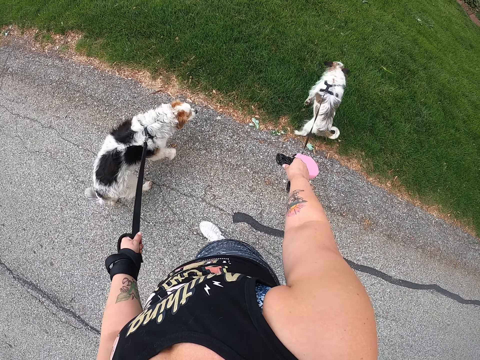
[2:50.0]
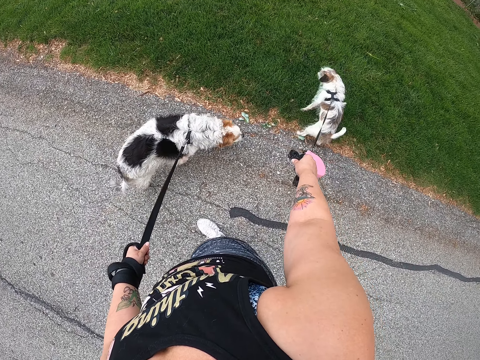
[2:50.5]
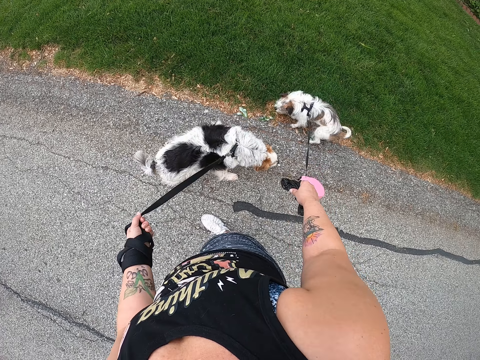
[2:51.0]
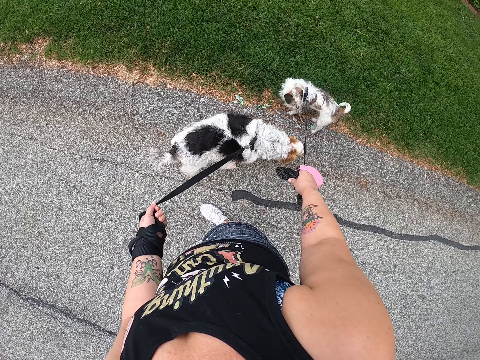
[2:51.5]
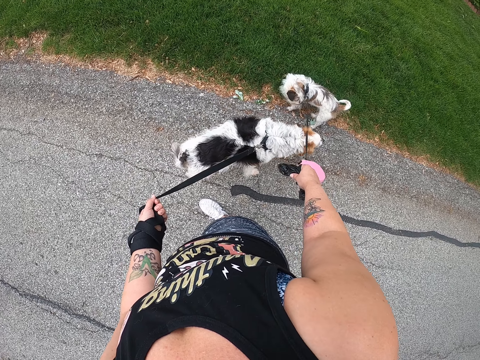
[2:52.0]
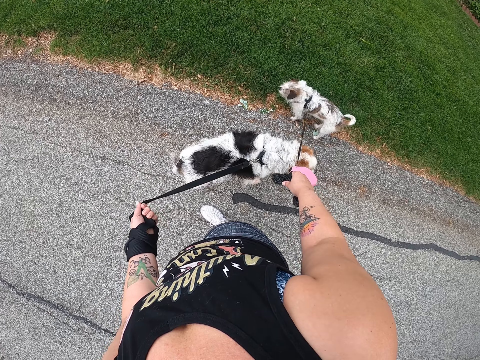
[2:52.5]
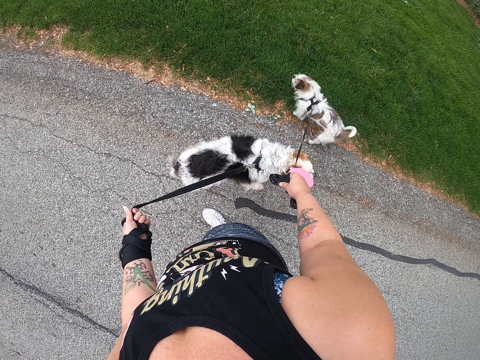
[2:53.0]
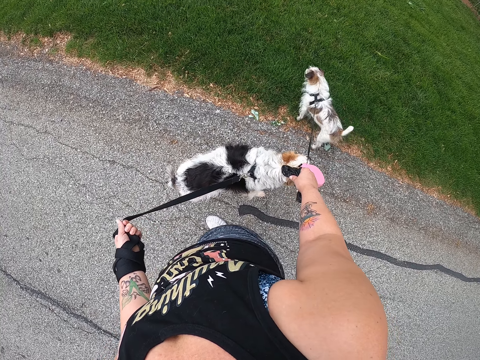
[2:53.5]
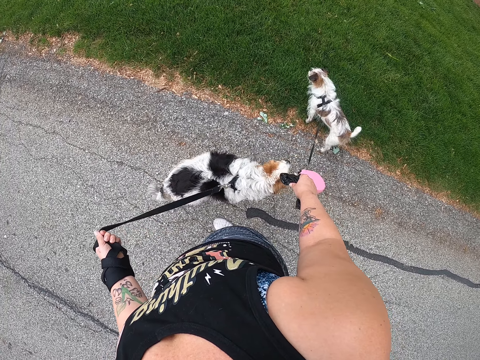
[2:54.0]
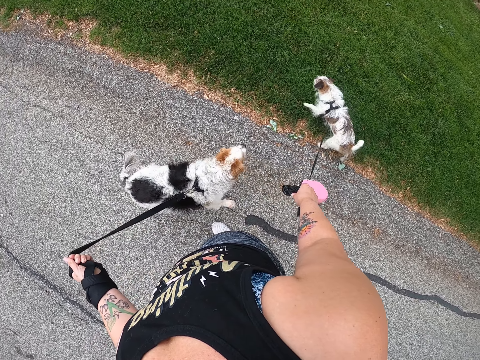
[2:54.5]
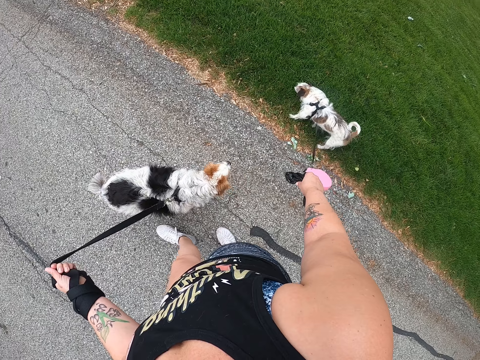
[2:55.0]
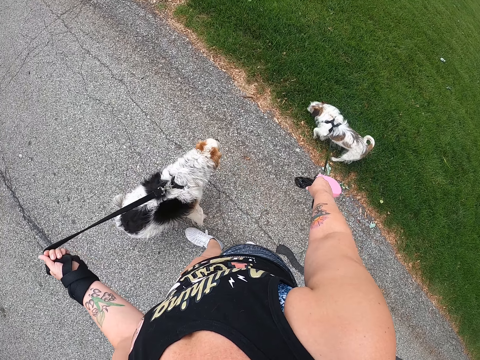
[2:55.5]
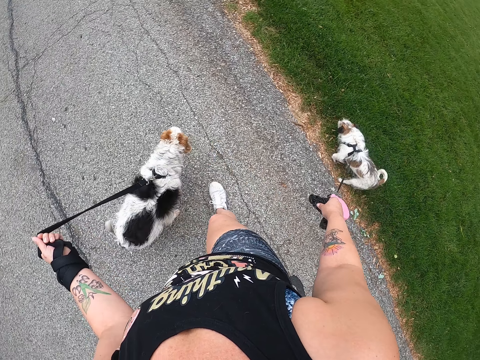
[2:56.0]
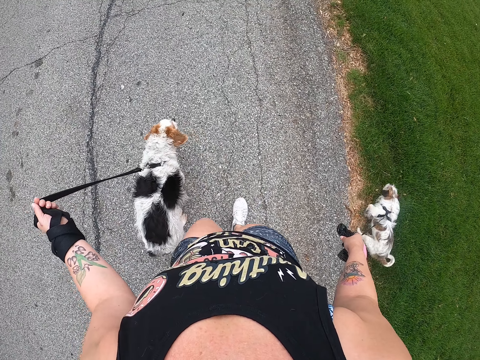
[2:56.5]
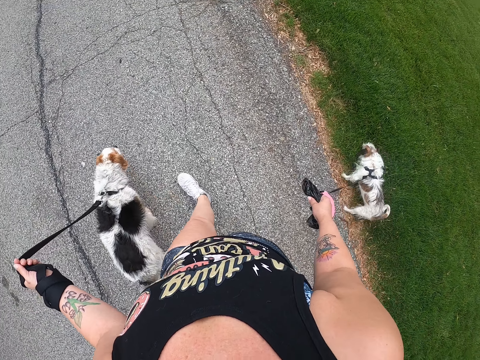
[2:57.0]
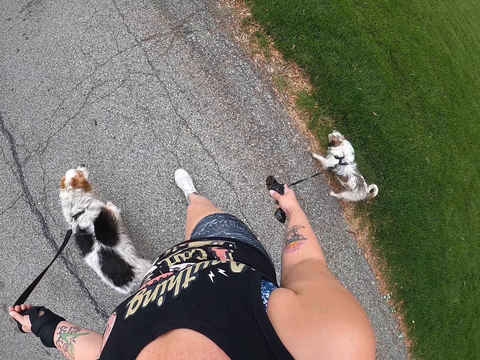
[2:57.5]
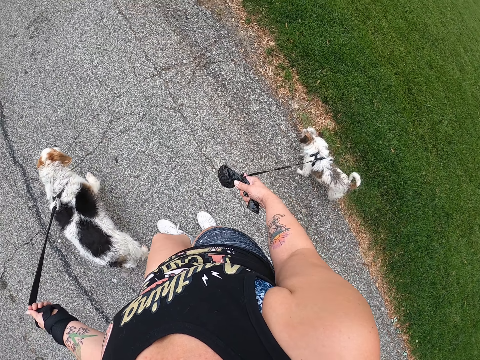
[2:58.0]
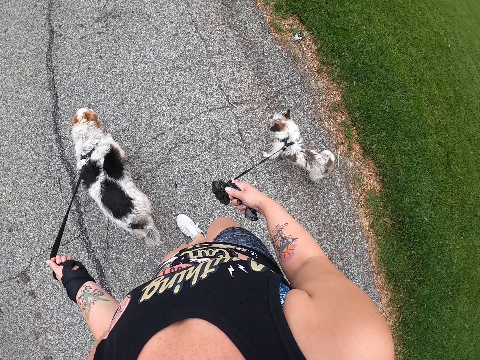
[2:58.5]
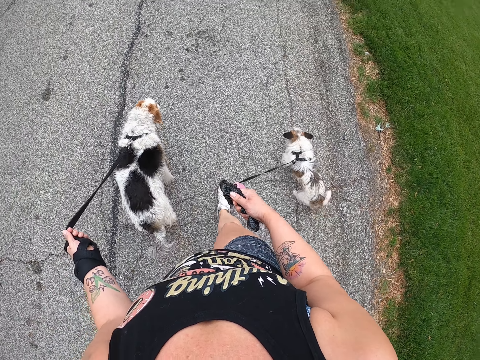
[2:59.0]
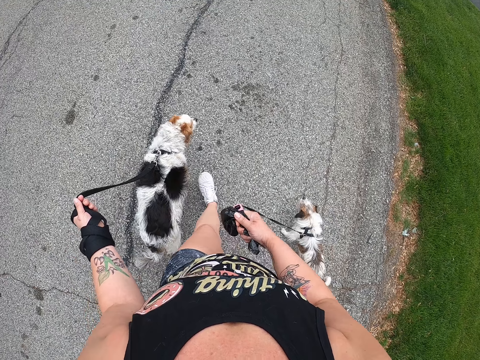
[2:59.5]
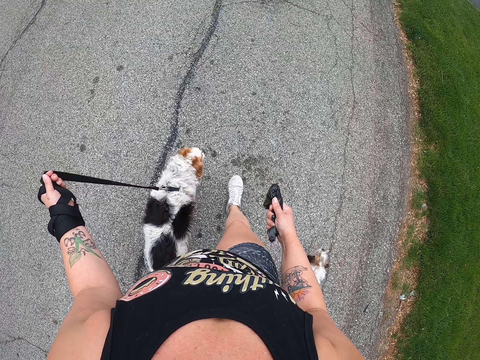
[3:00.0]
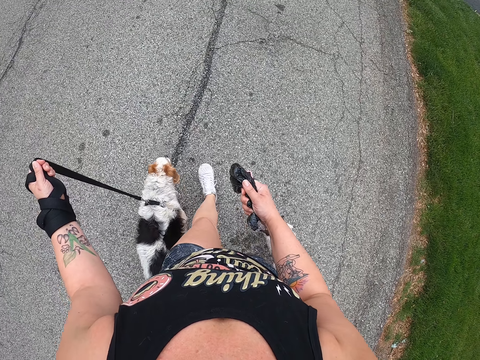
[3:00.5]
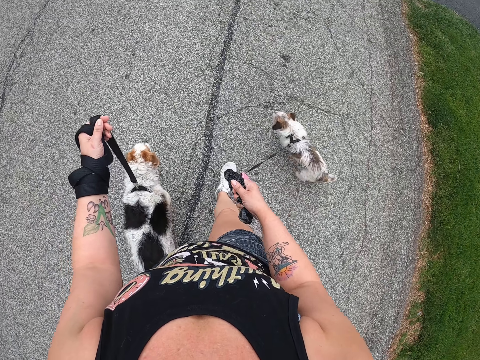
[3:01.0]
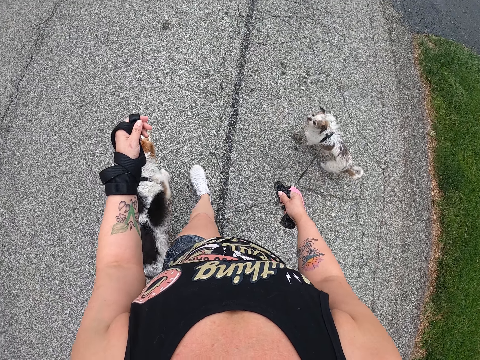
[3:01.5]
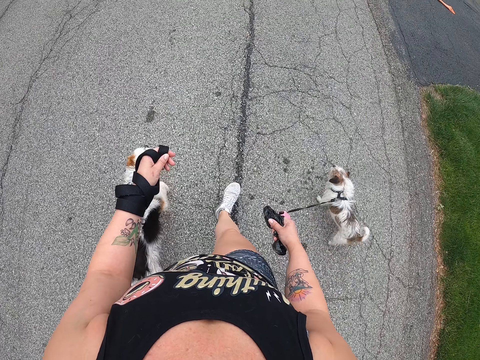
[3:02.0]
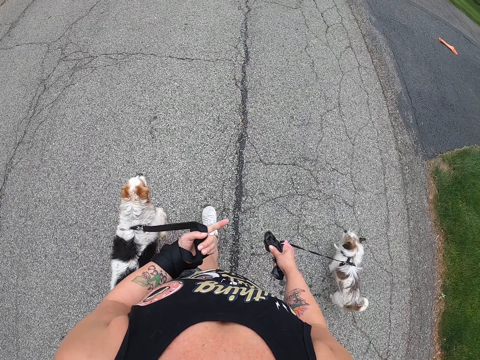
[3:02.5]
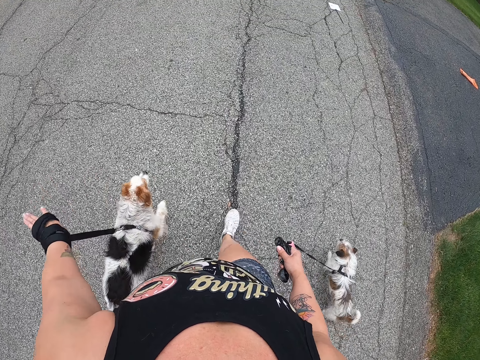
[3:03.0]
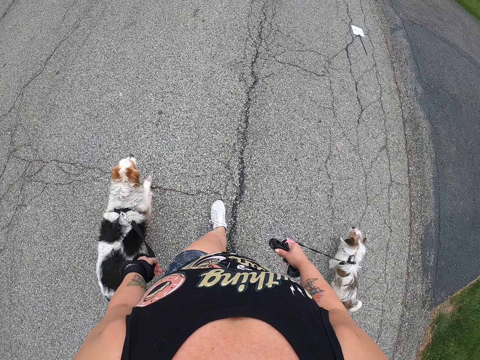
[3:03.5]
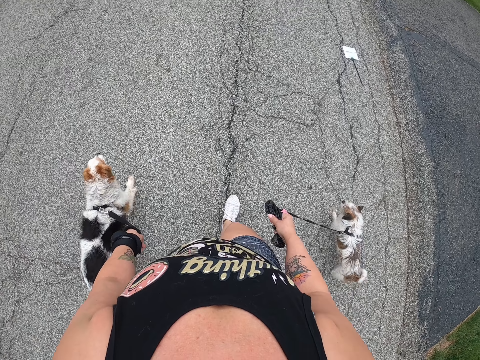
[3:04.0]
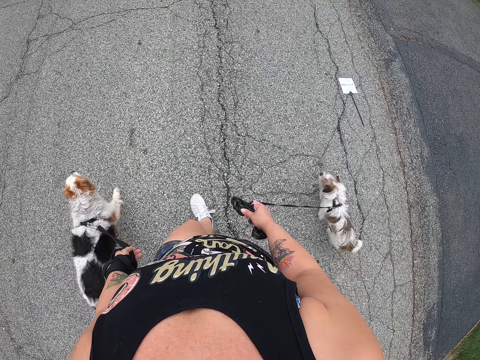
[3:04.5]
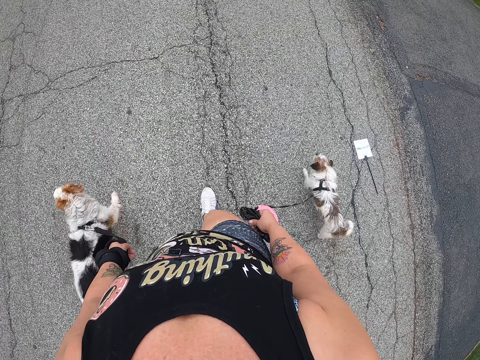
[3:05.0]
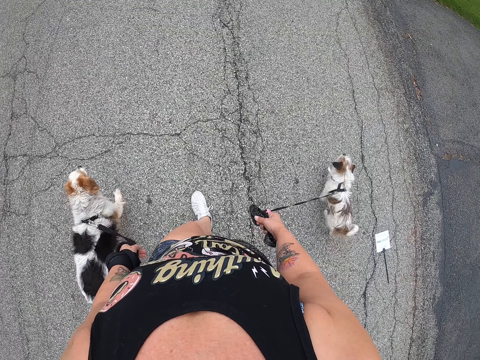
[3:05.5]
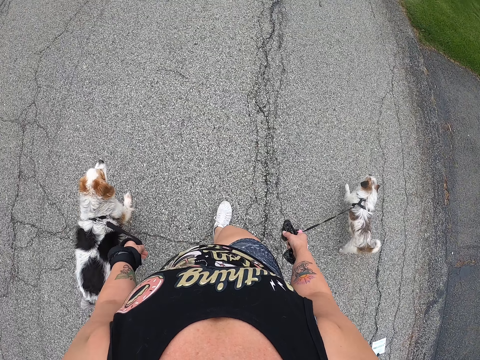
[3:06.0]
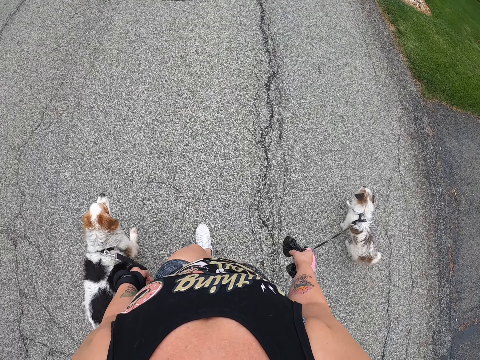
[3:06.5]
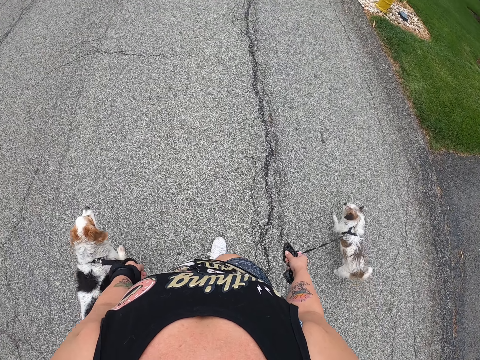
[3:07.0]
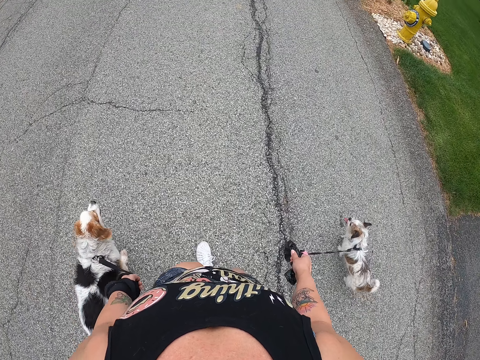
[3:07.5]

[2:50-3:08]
The camera wearer pulls the dog leashes and walks with her dogs. She rolls her left hand around the dog leash.

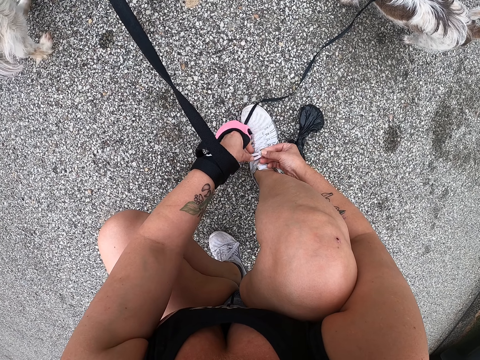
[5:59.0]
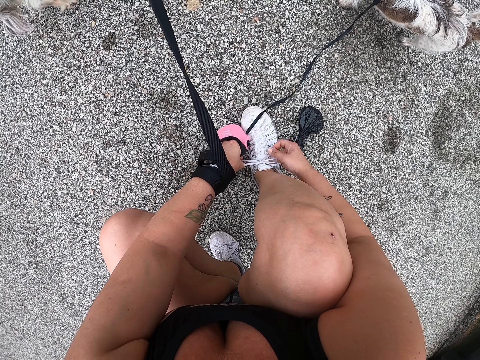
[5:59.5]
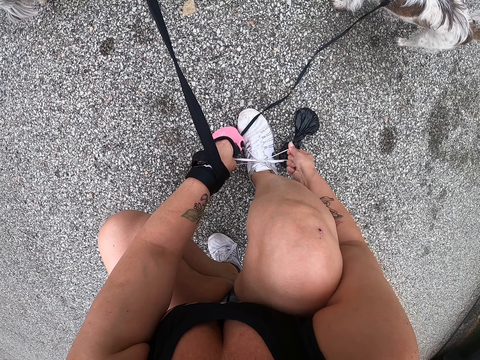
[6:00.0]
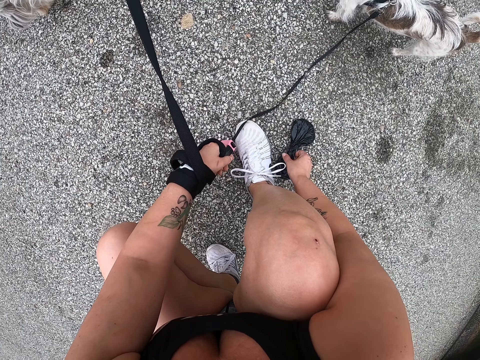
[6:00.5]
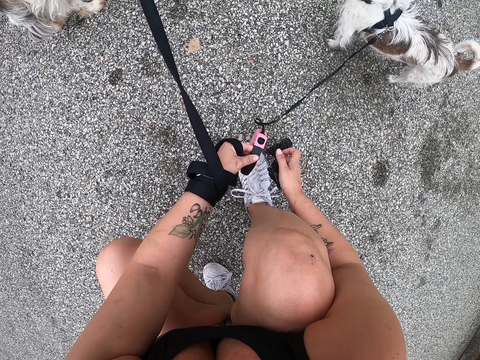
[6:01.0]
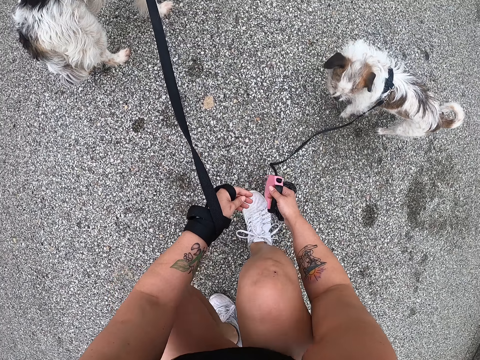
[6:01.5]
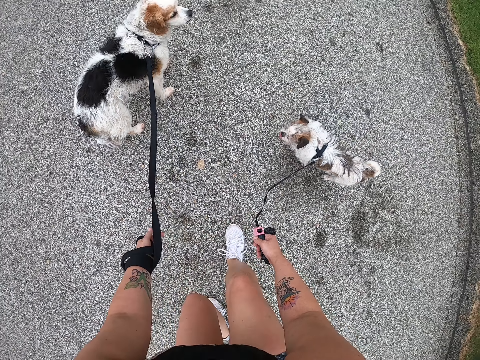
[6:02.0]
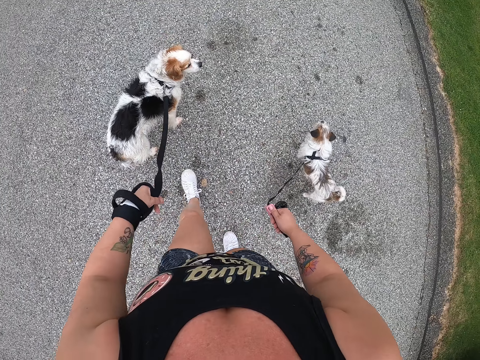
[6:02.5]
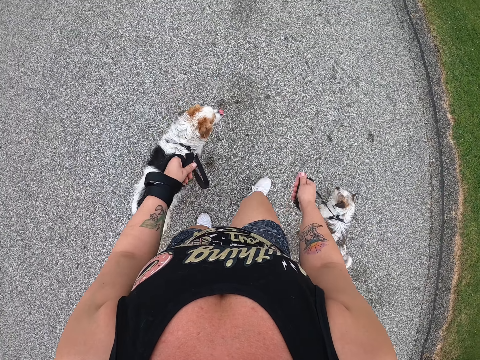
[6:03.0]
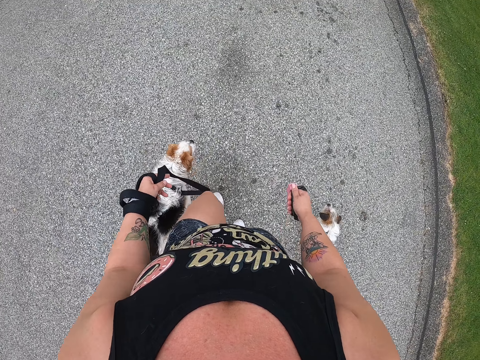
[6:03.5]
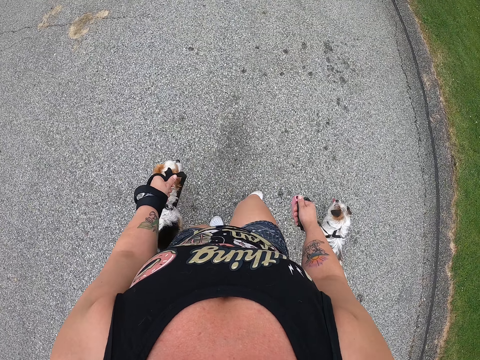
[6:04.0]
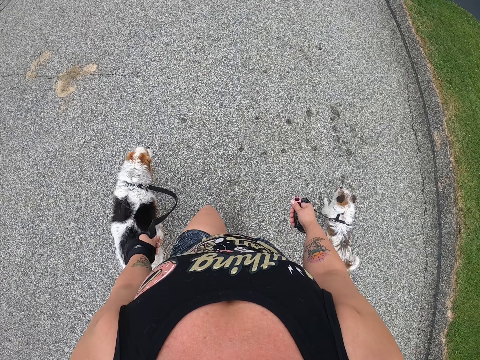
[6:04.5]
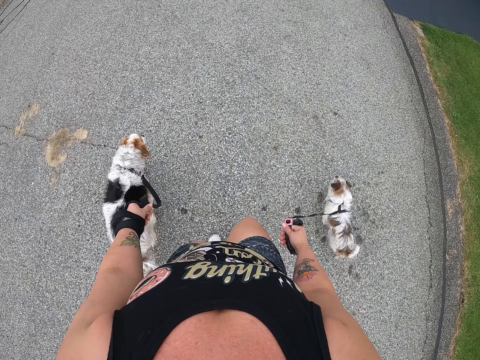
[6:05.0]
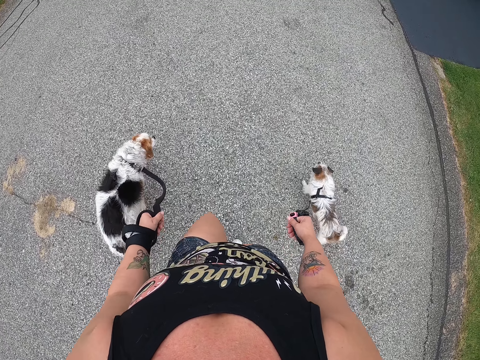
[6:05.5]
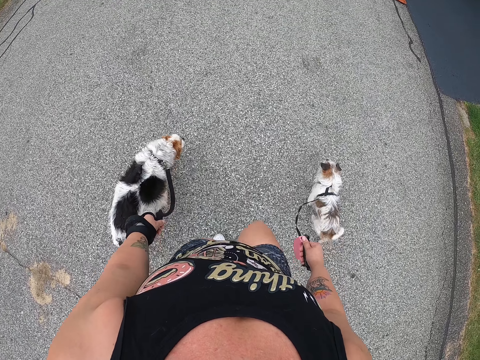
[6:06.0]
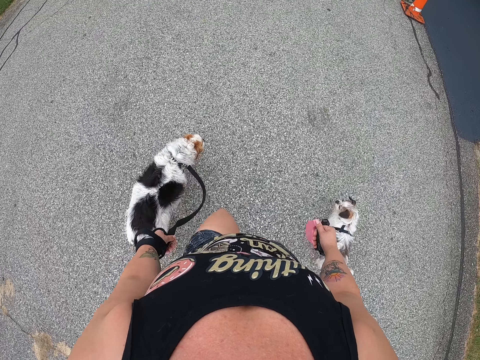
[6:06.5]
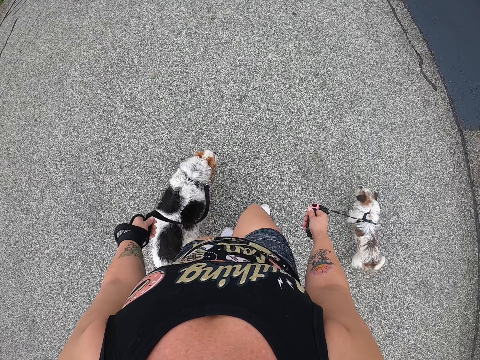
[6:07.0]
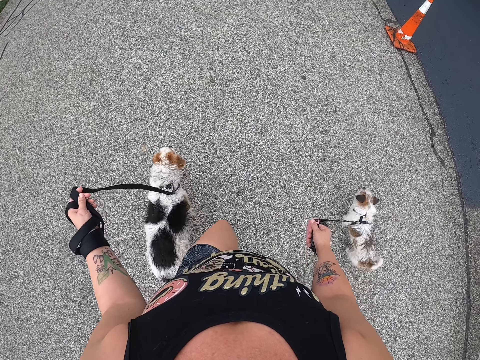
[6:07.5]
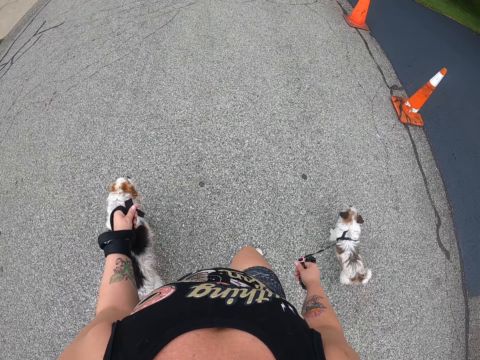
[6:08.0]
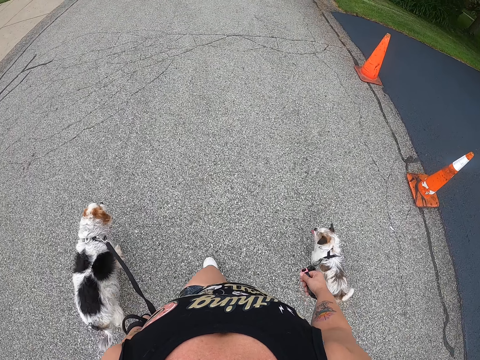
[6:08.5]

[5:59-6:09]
The camera wearer picks up the nylon from the ground. She takes the dog leash with her right hand. She stands upright. She walks with her dogs.
